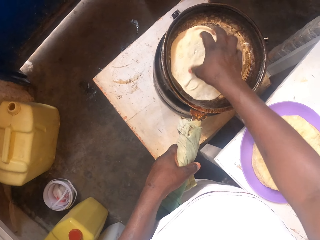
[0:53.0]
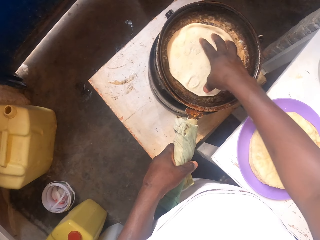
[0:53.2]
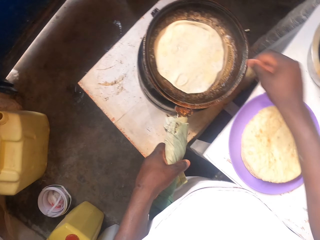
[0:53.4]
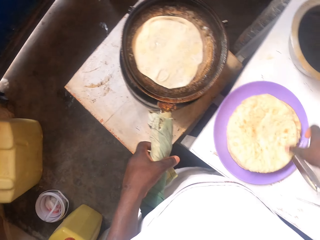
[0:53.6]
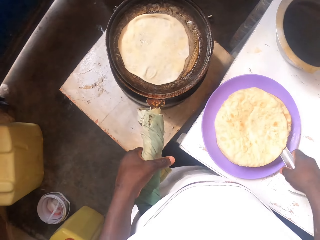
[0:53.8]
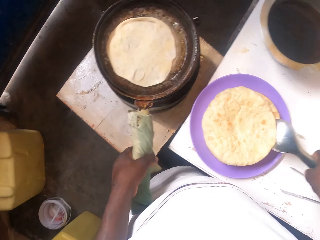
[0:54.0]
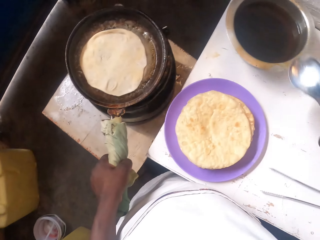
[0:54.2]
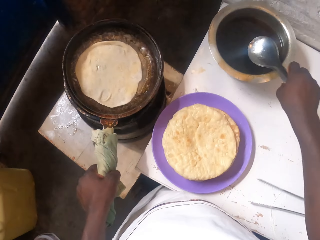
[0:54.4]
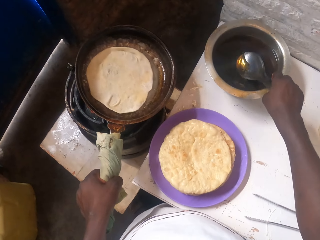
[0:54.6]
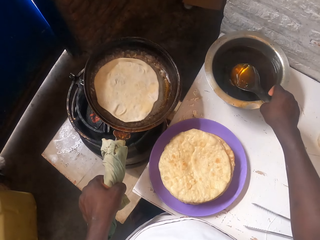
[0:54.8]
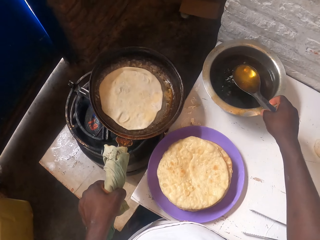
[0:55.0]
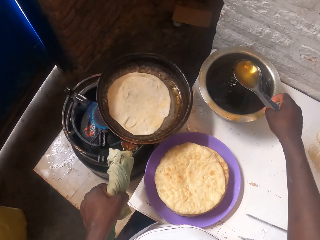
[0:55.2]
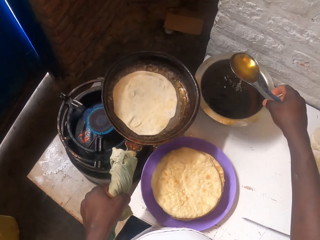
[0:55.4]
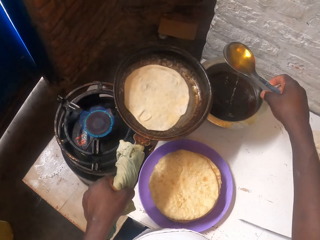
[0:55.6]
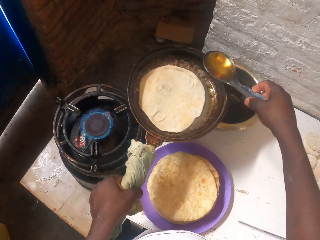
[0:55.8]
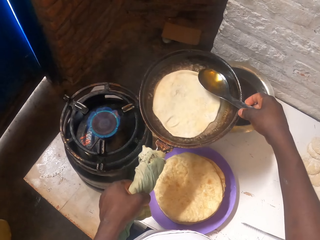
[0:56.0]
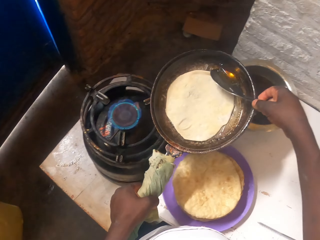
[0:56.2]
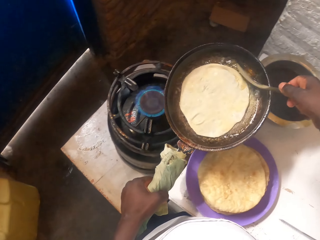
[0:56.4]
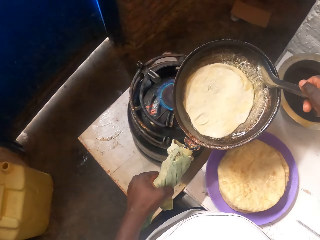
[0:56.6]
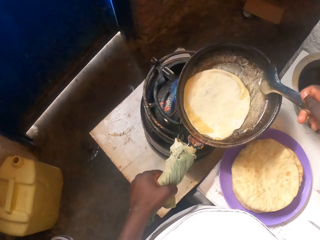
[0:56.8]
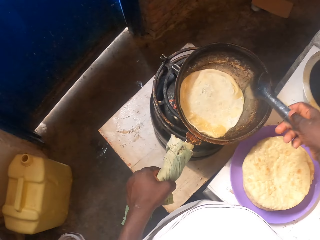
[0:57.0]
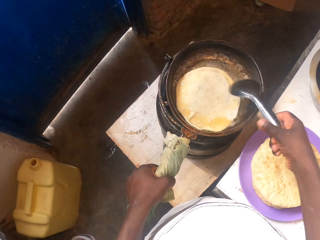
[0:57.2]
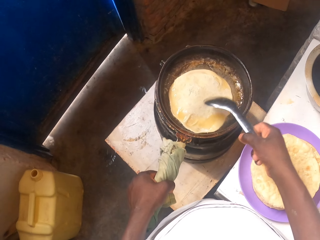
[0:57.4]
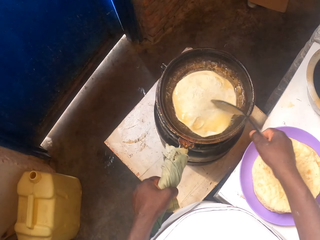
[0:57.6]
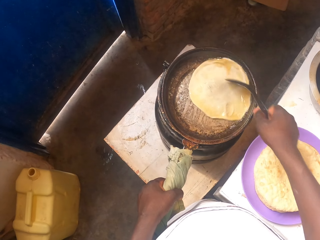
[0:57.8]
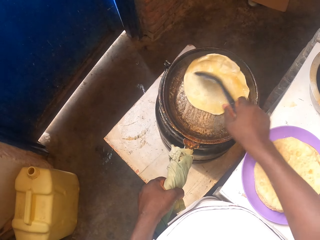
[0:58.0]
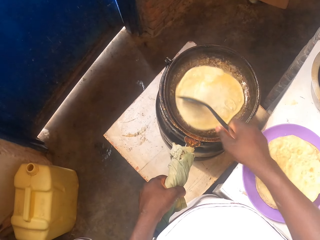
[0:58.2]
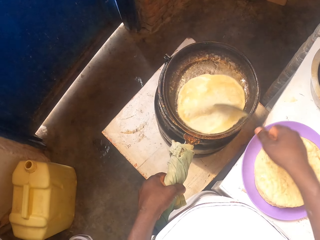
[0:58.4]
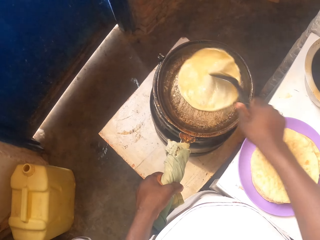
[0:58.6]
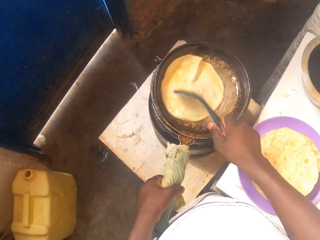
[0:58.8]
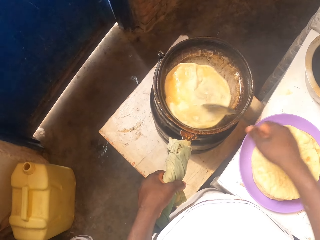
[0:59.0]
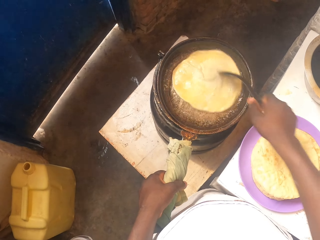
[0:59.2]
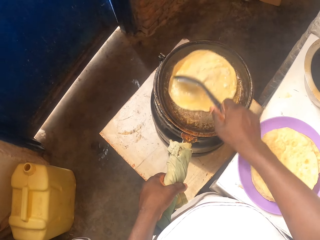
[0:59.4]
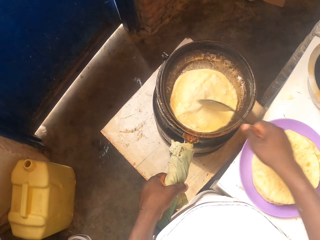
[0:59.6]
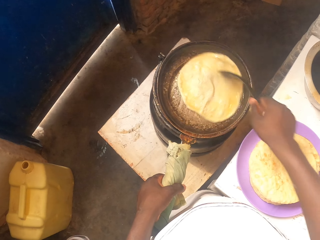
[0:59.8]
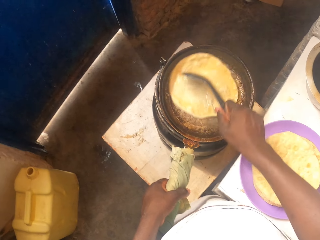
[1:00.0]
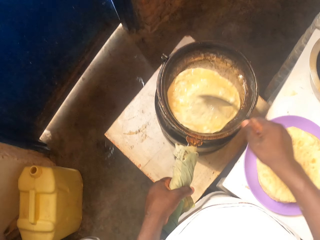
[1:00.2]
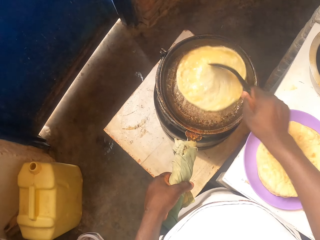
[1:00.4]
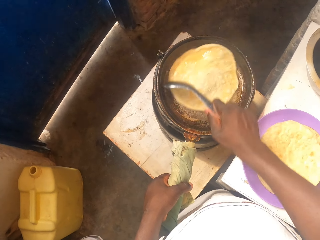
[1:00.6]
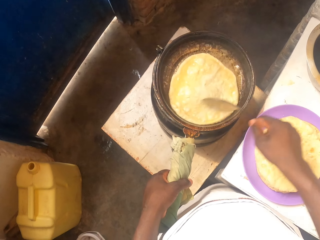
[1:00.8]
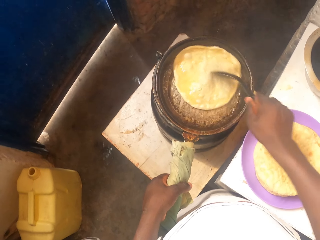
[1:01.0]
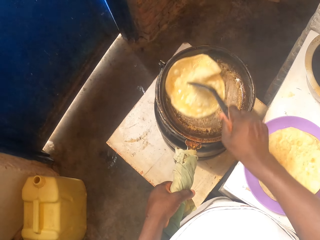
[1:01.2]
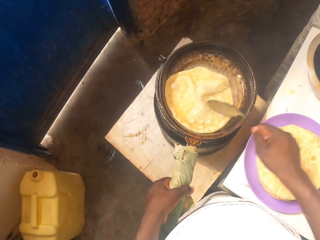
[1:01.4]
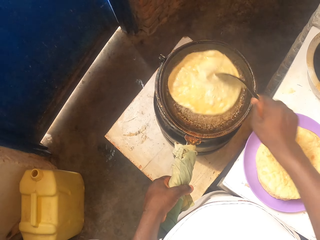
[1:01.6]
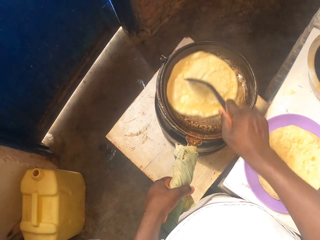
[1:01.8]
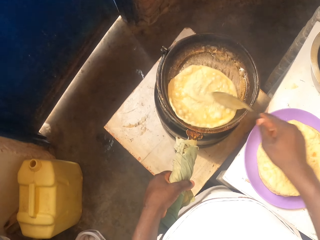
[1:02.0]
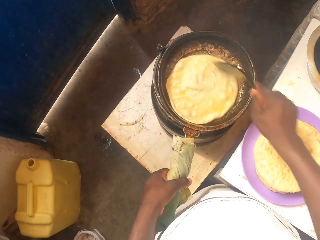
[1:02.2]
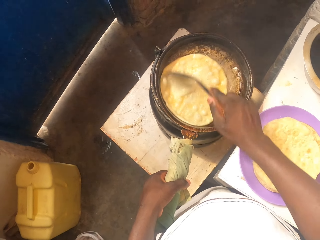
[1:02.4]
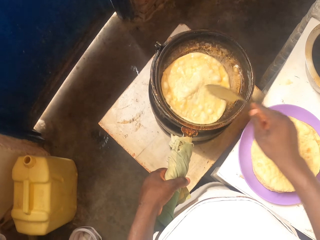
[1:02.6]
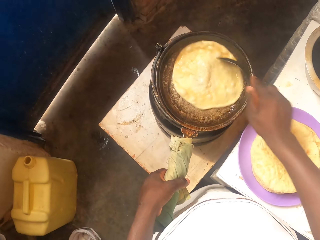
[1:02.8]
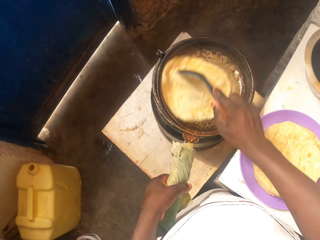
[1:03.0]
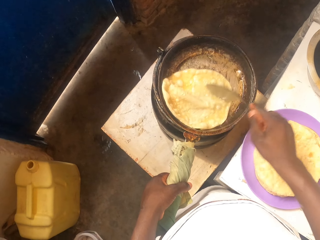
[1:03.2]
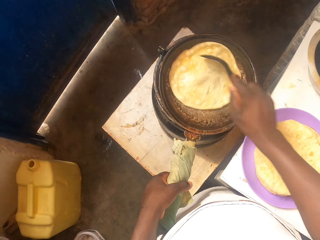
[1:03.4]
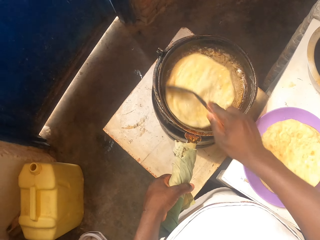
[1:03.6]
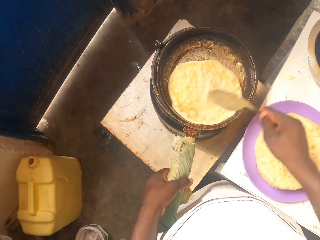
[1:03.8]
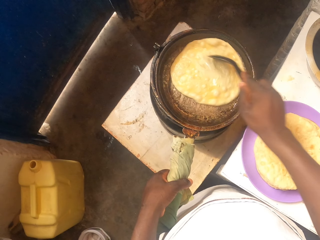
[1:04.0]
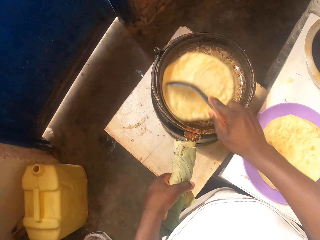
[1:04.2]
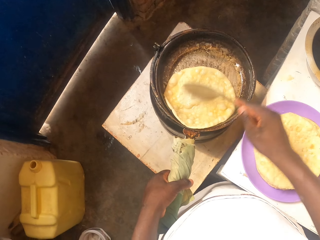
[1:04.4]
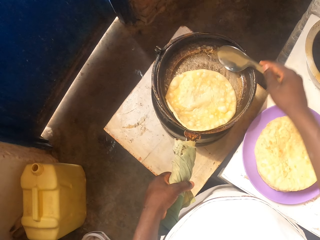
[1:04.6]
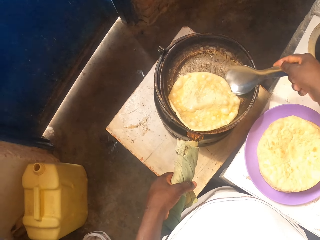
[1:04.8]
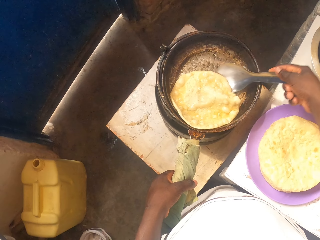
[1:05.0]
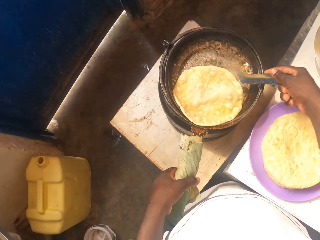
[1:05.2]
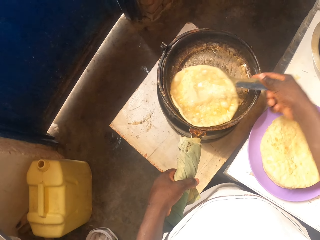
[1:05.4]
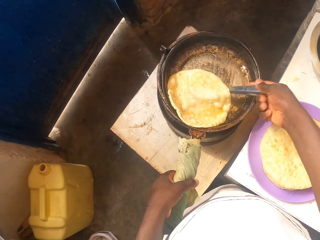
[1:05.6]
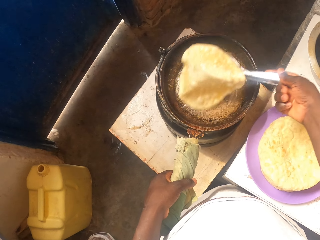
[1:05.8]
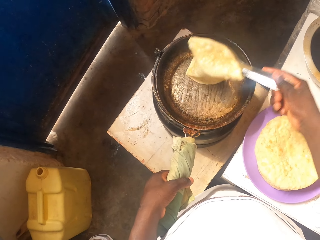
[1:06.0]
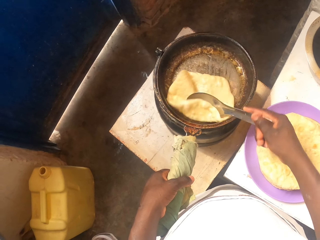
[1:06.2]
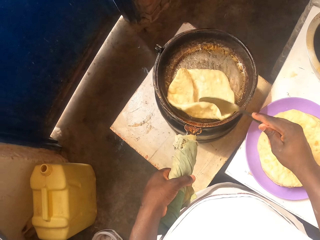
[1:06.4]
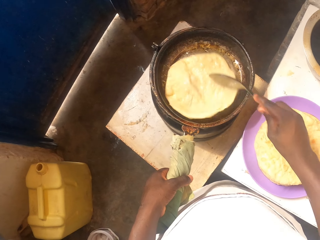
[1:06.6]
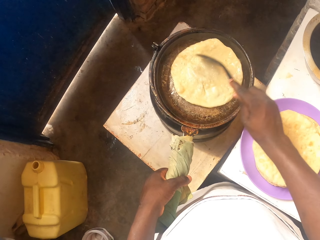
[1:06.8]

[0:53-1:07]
The camera wearer picks up a spoon. They scoop oil from a pot. They pour oil on the paratha or tortilla on the pan. They spin the tortilla on the pan with the spoon. They turn the tortilla.

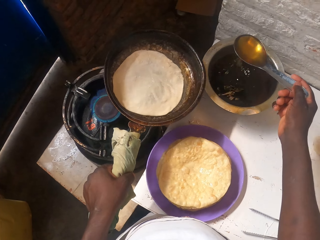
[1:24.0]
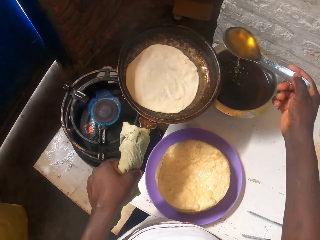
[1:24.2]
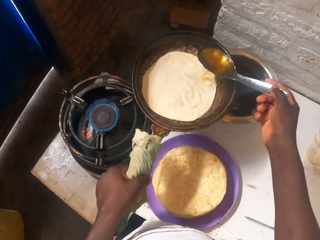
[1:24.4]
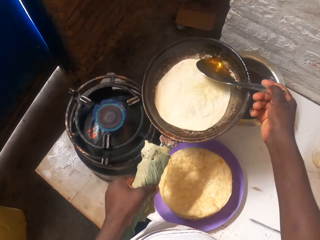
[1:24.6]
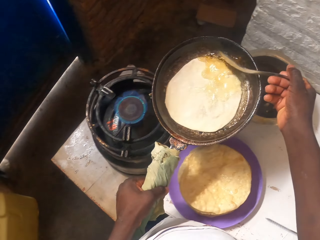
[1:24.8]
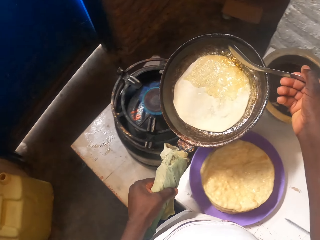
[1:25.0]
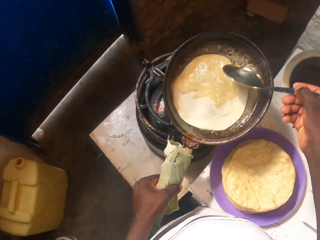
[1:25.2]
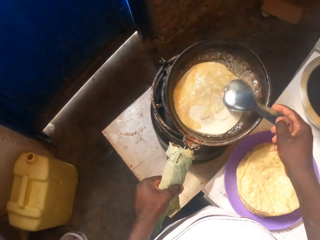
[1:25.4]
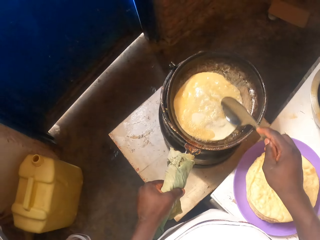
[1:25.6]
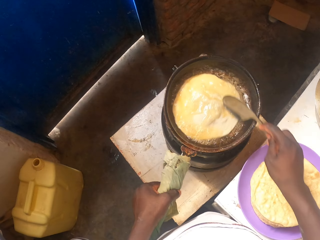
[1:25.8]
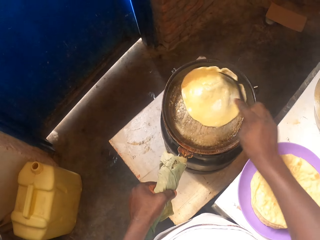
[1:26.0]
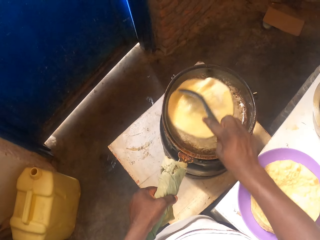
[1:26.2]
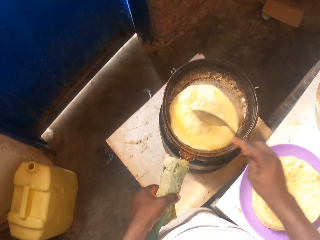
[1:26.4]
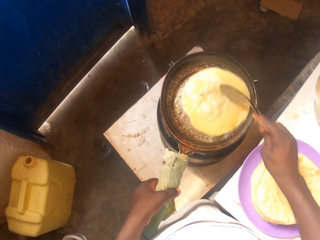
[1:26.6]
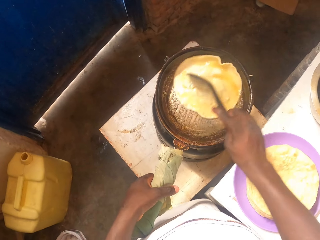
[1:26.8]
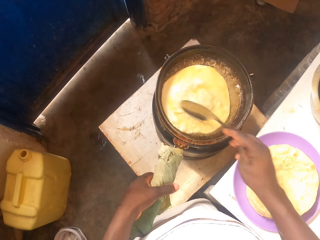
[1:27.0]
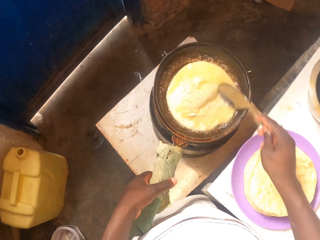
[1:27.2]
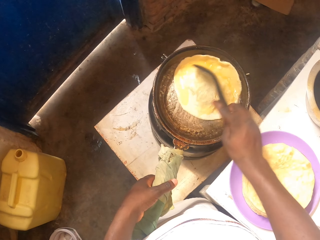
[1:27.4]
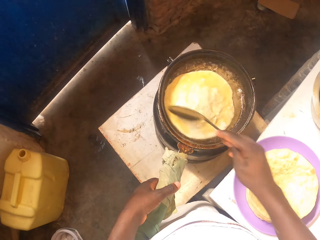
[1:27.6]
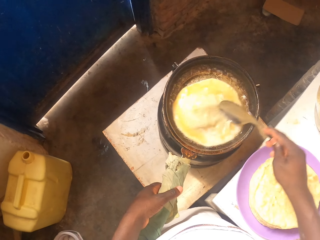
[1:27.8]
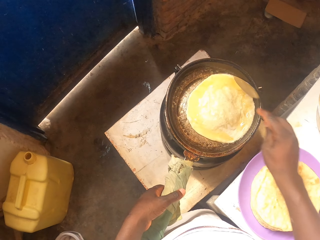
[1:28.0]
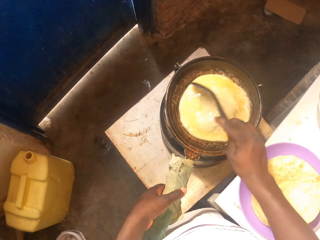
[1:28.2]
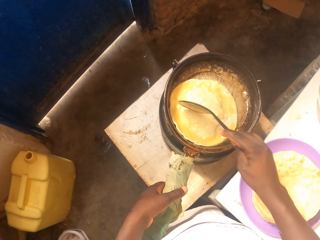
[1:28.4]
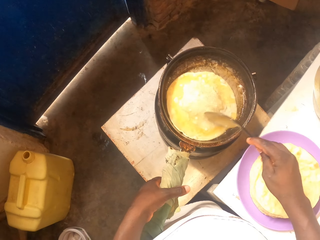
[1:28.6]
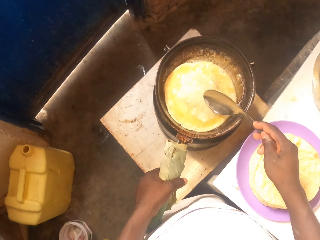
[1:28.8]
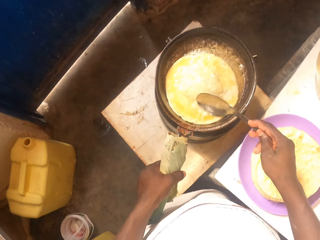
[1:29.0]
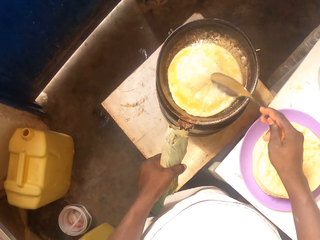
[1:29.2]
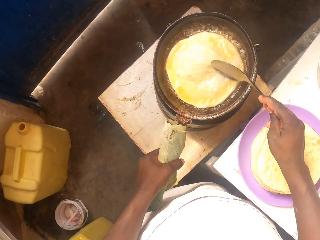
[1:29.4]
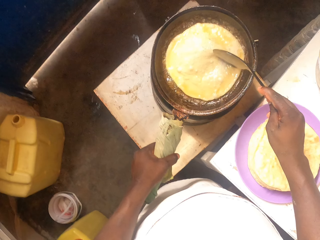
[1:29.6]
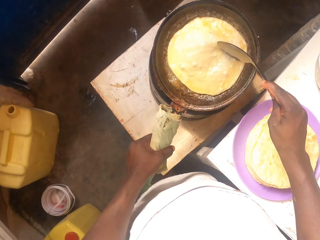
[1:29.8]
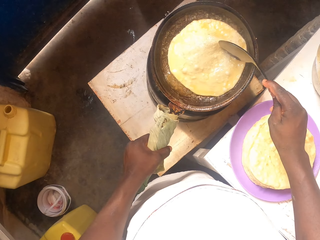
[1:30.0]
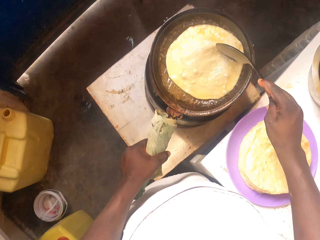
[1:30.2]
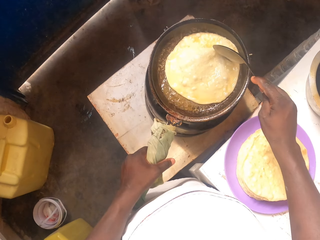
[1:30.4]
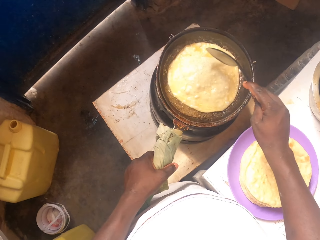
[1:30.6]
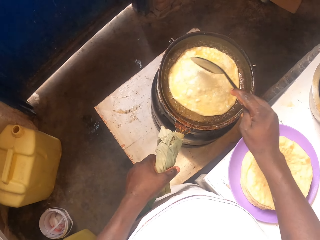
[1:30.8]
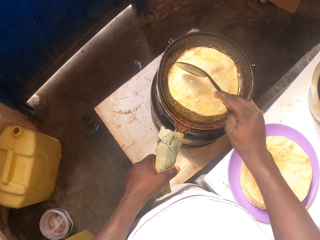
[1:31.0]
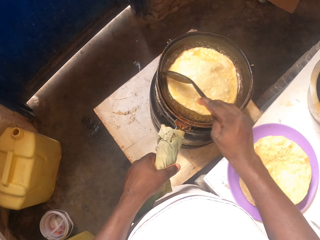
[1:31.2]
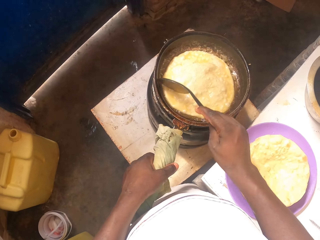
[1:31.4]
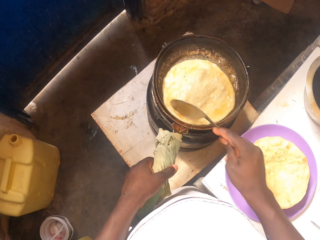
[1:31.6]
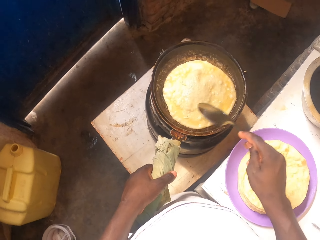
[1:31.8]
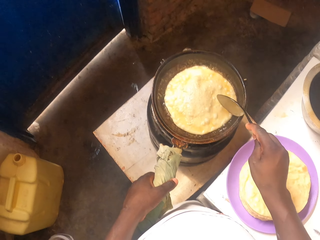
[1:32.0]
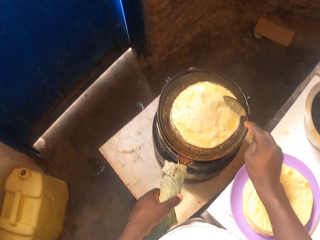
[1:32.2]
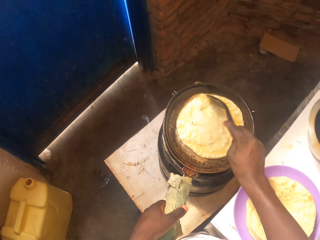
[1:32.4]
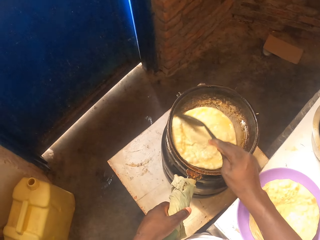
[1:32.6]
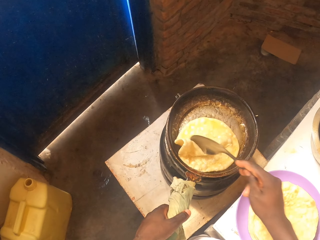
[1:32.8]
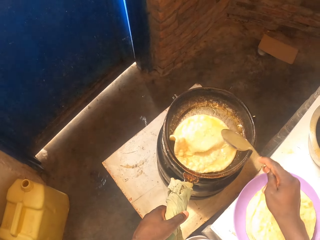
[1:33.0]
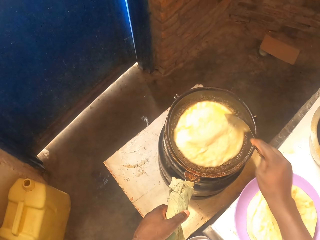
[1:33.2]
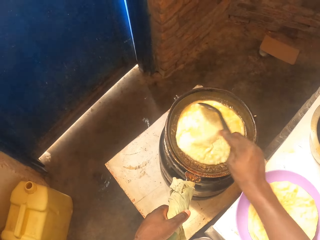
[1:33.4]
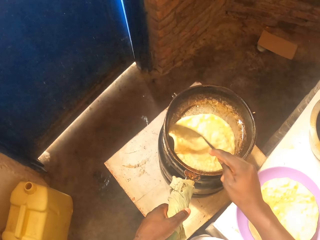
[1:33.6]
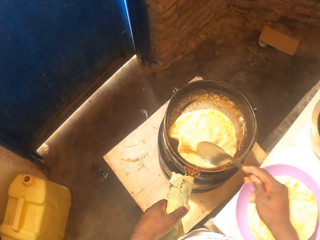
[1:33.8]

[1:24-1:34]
The camera wearer pours oil in the pan. They spin a tortilla or paratha on the pan with a spoon. They add oil on the paratha on the pan.
